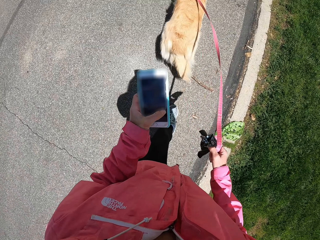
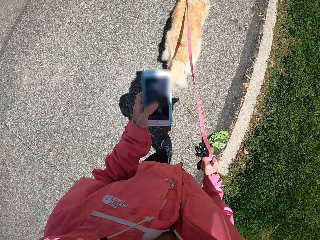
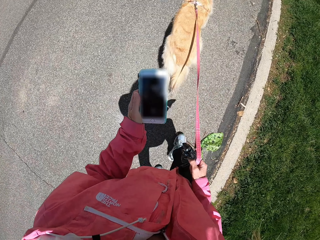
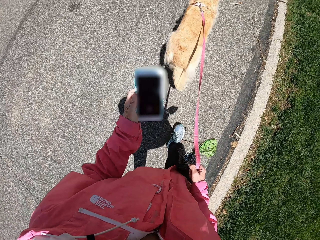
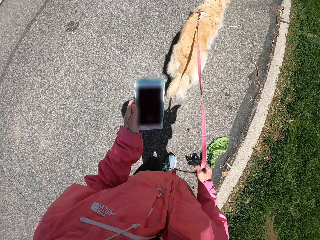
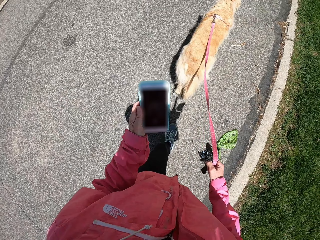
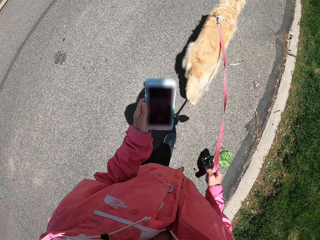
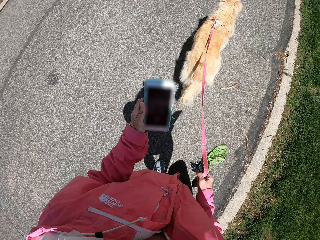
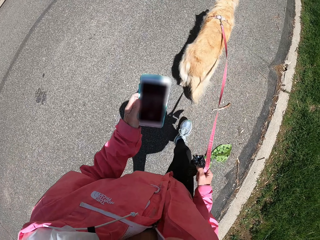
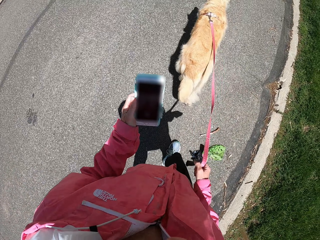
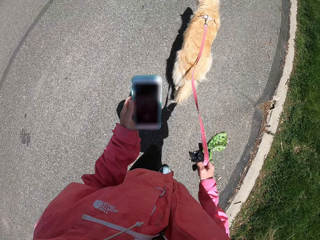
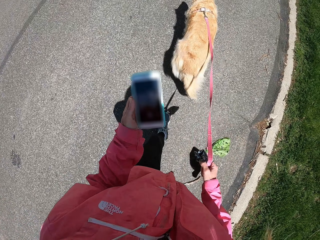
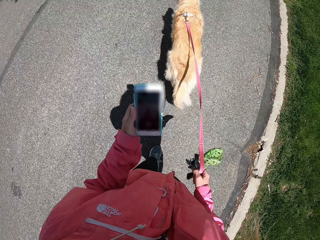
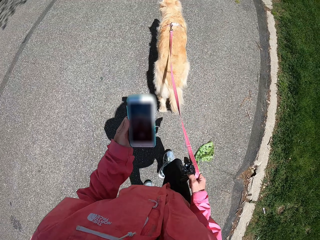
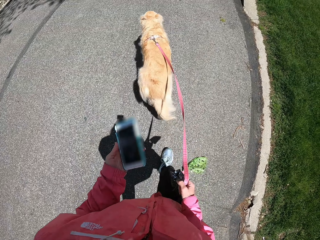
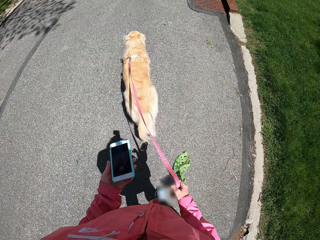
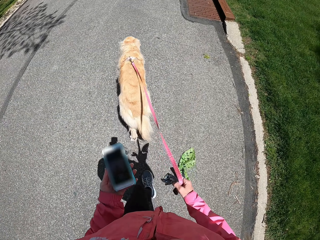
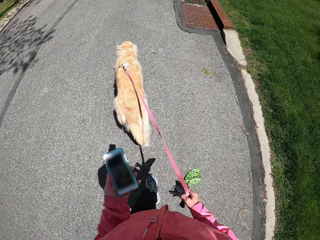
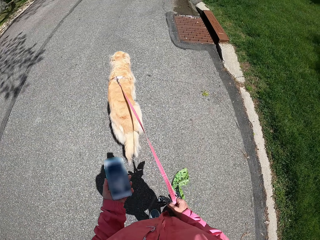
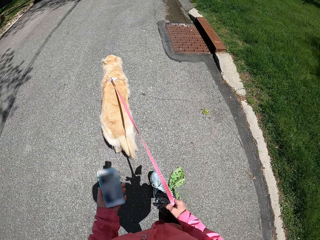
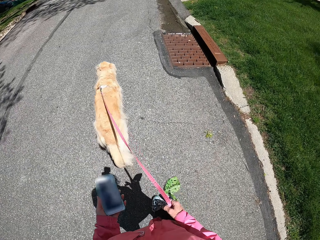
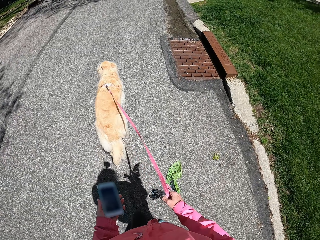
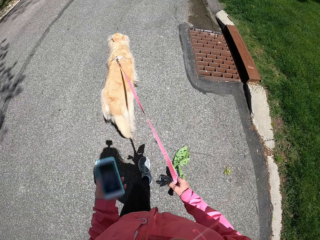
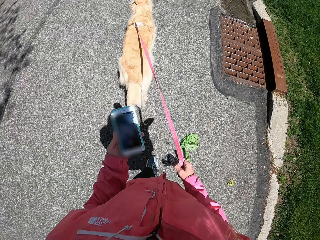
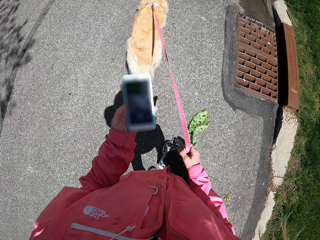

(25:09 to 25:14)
The camera wearer operates on the phone.
